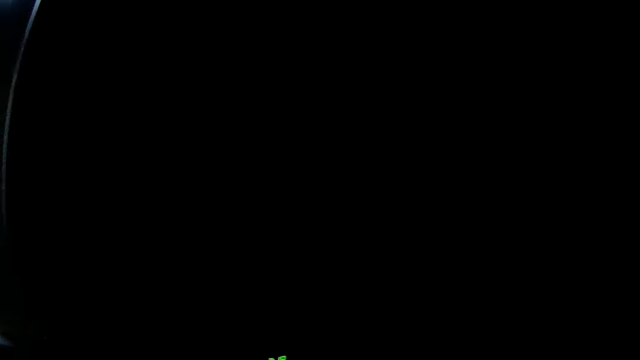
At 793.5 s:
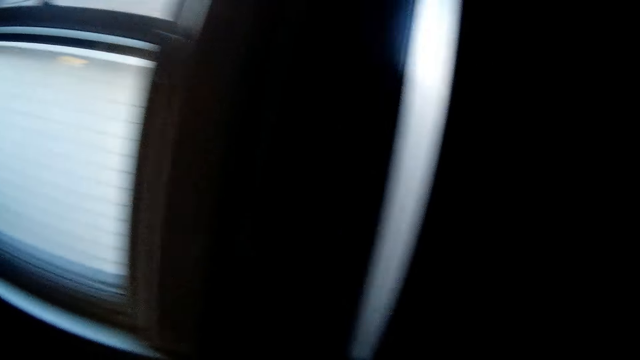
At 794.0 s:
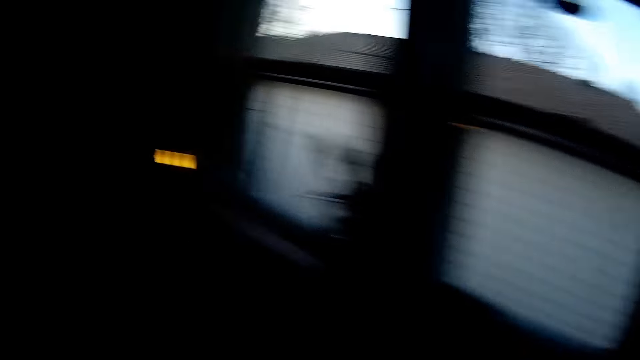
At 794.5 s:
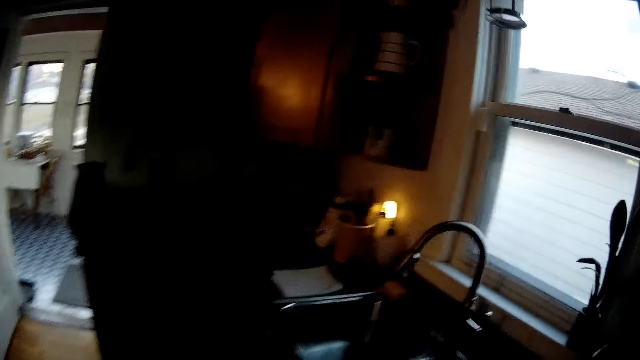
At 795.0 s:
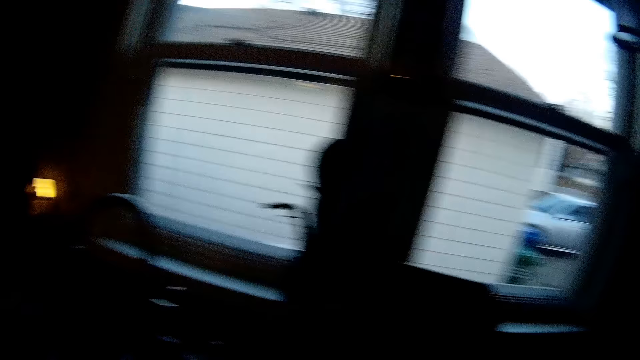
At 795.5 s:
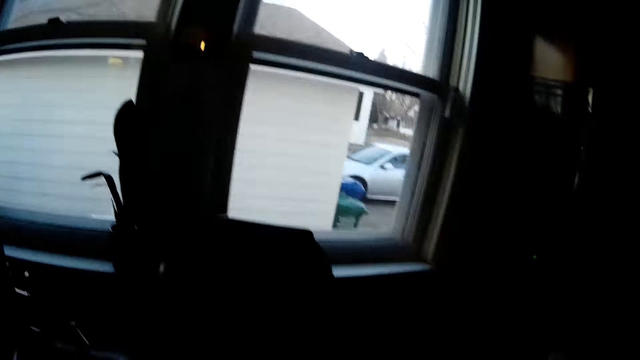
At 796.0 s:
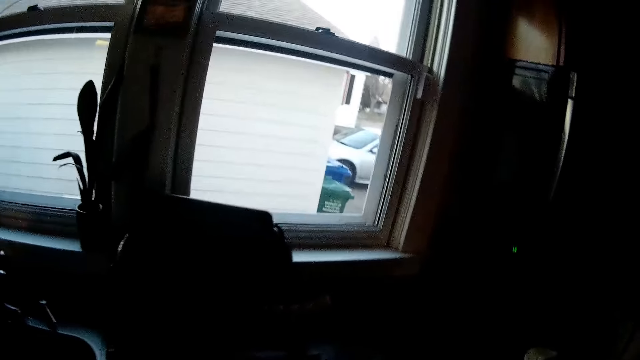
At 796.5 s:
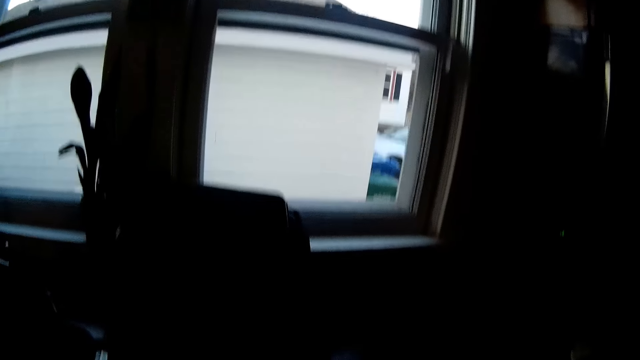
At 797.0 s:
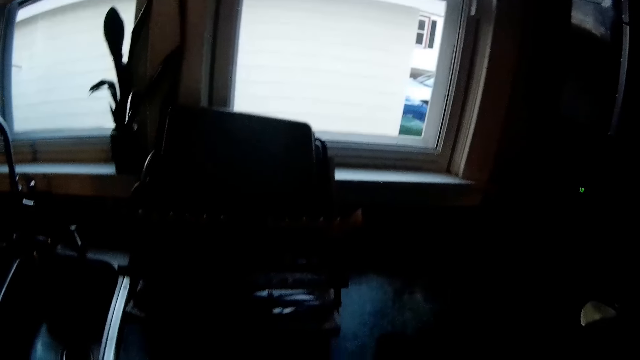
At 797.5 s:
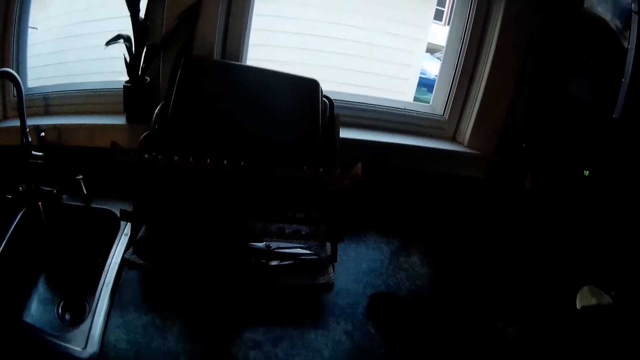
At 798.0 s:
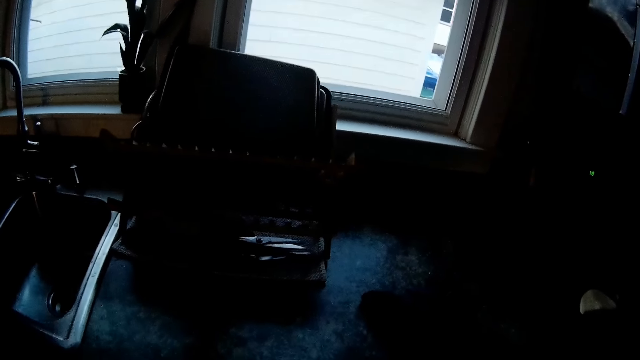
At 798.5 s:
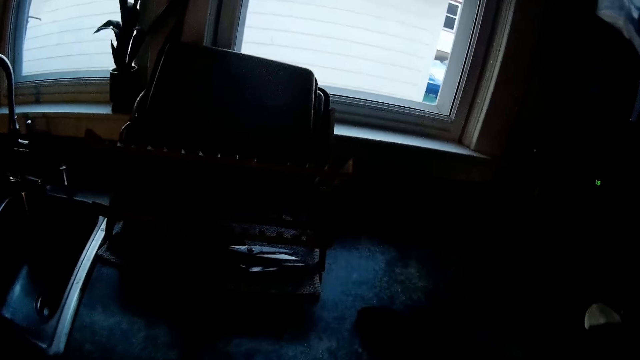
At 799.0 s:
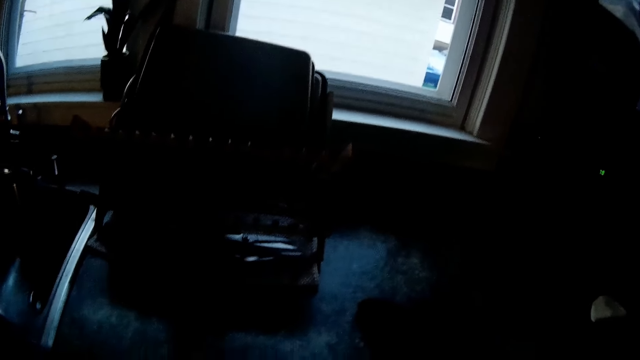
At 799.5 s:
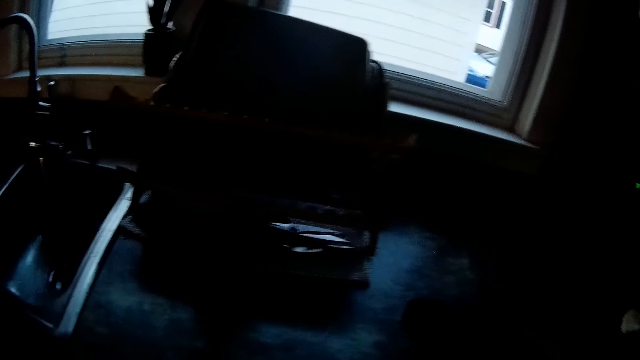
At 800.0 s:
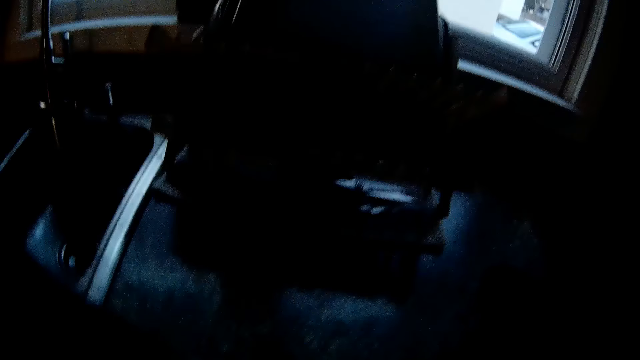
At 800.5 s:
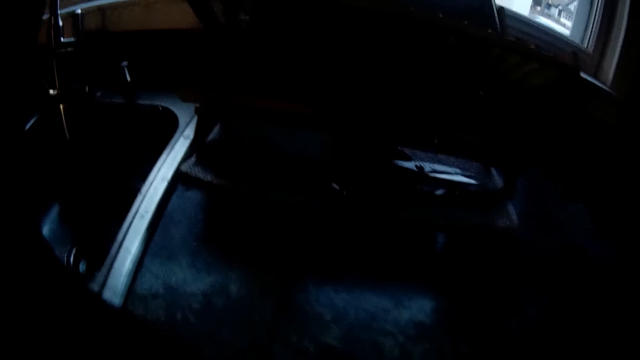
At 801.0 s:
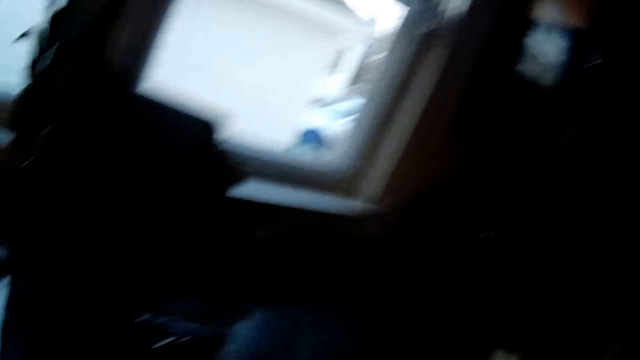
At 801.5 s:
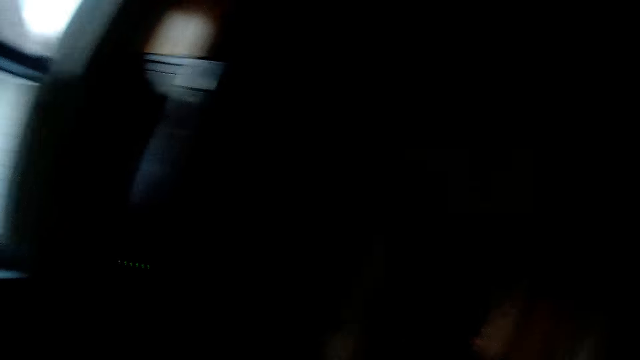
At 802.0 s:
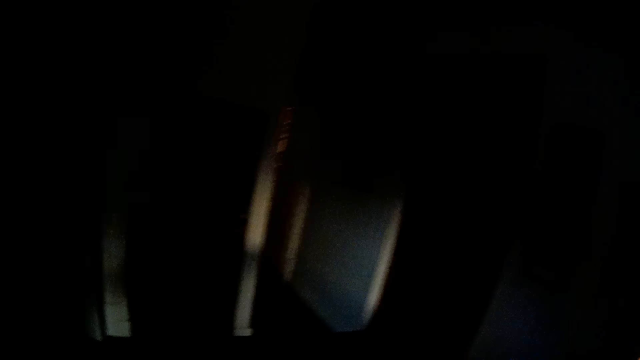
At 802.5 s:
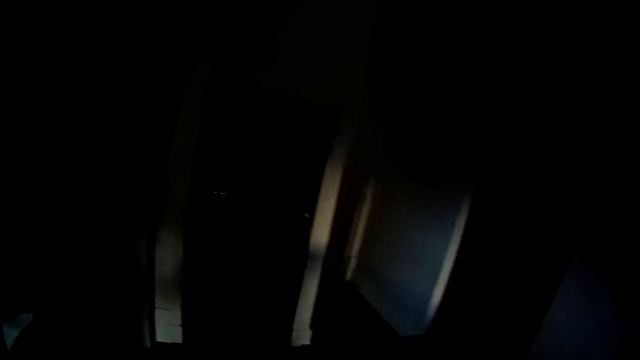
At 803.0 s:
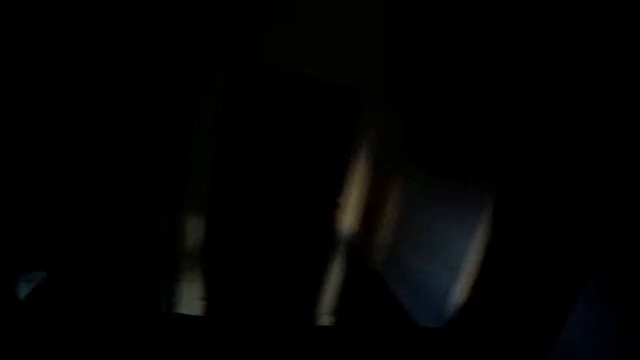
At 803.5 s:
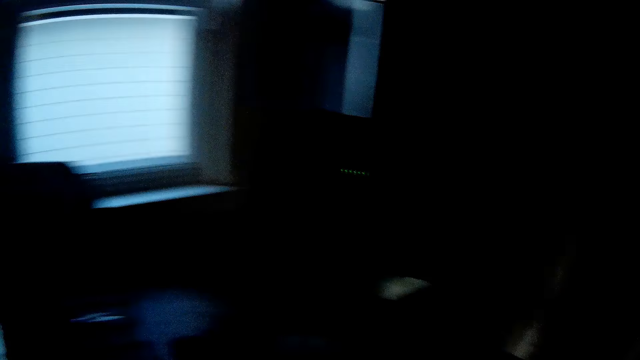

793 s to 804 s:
The camera wearer looks around. They look around again.

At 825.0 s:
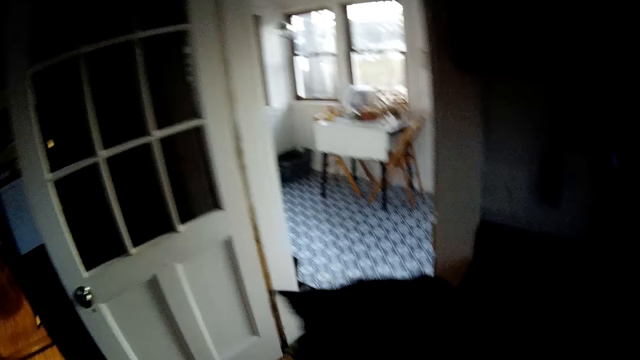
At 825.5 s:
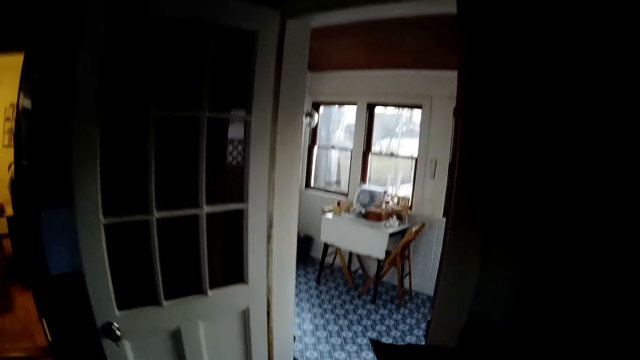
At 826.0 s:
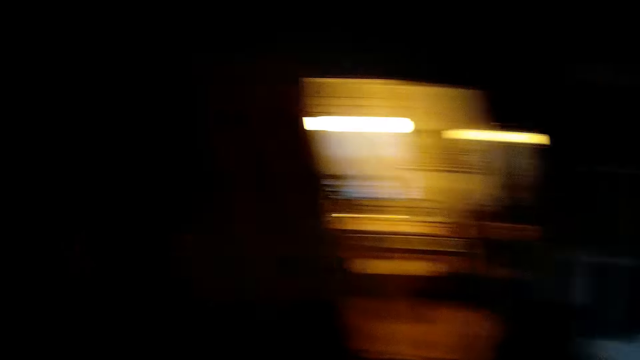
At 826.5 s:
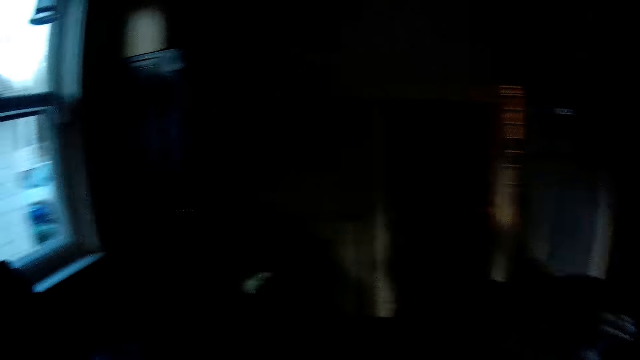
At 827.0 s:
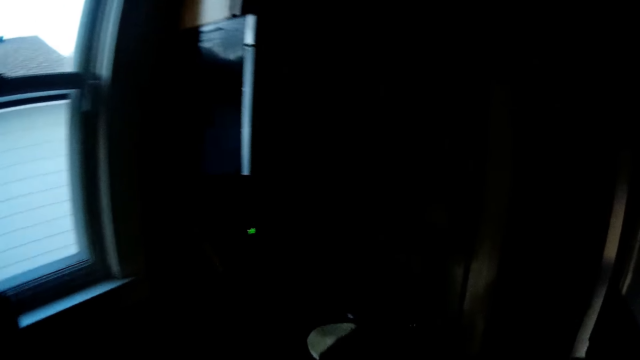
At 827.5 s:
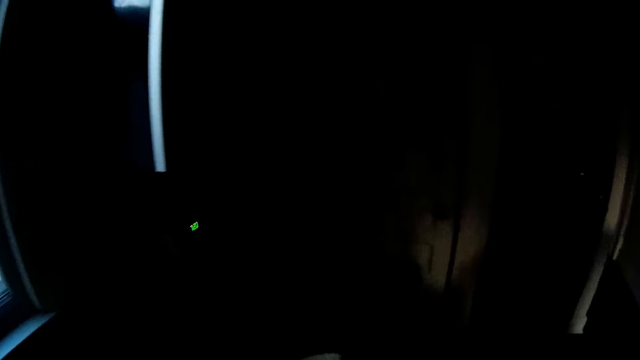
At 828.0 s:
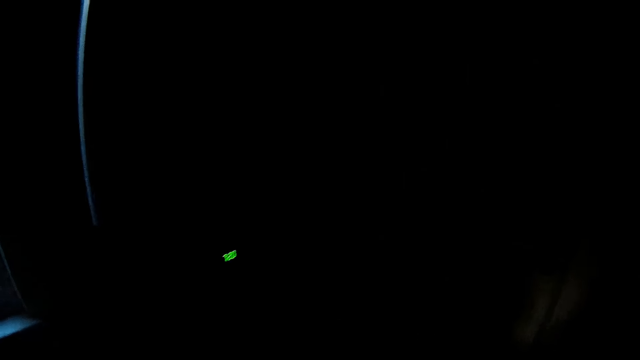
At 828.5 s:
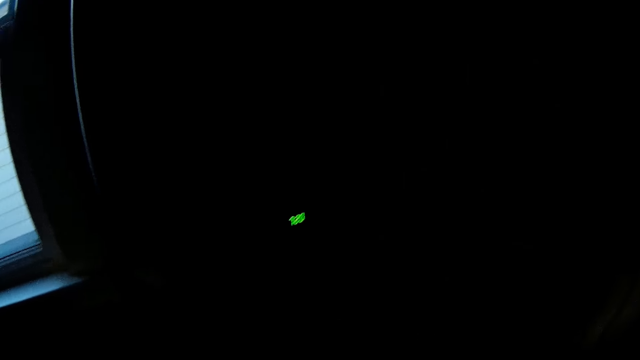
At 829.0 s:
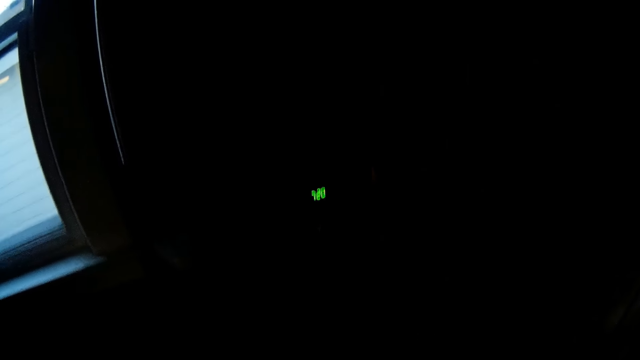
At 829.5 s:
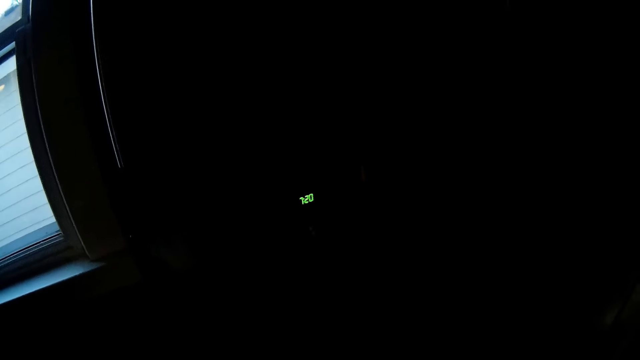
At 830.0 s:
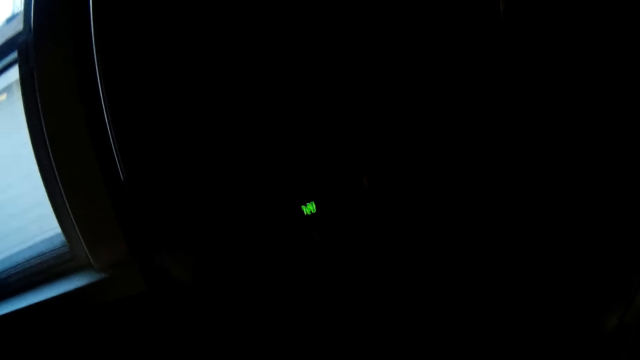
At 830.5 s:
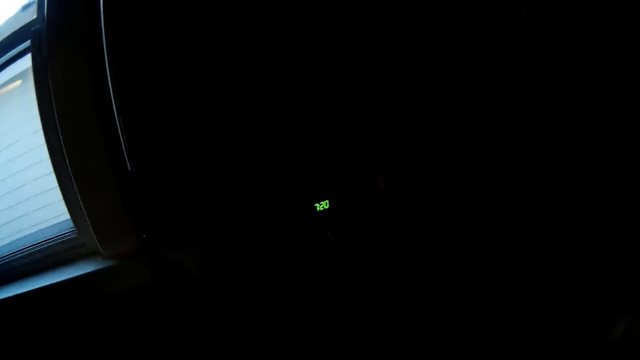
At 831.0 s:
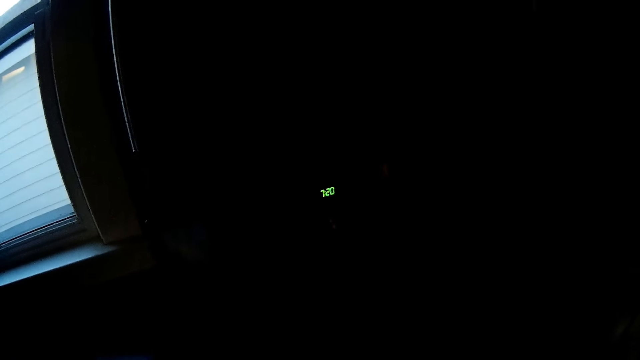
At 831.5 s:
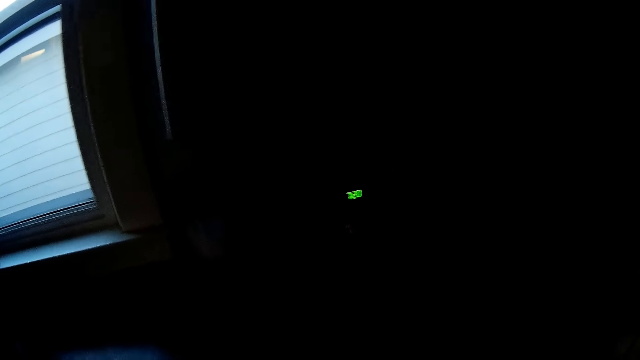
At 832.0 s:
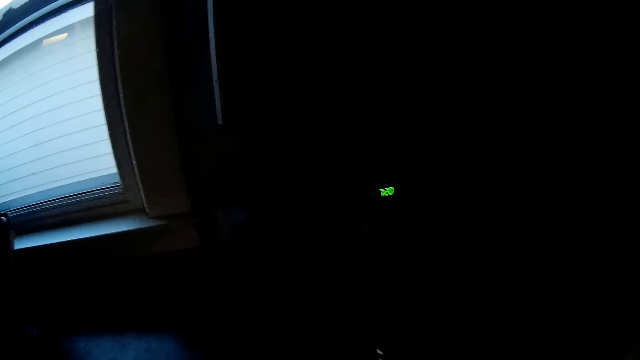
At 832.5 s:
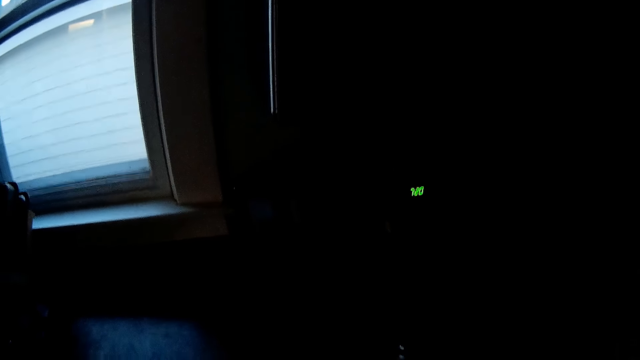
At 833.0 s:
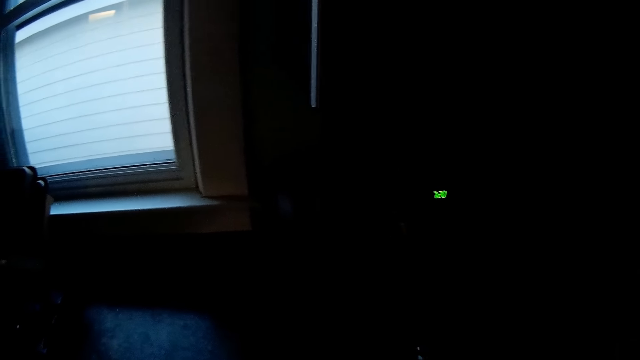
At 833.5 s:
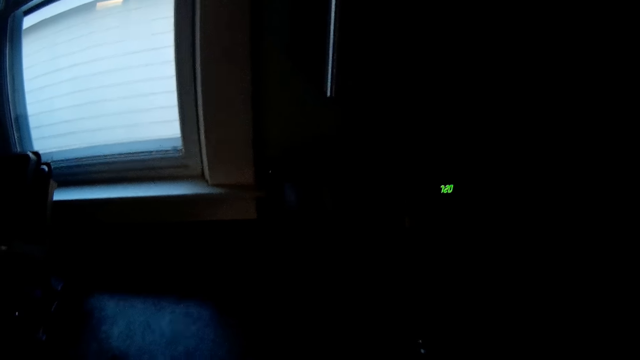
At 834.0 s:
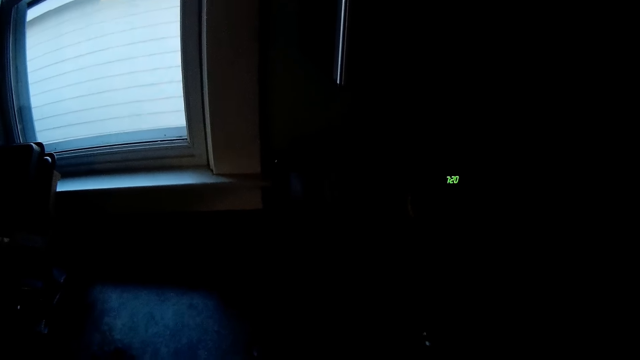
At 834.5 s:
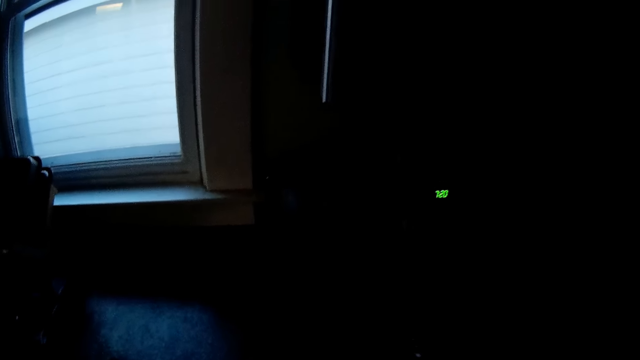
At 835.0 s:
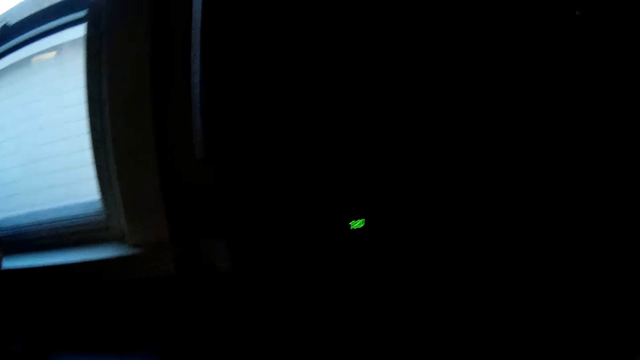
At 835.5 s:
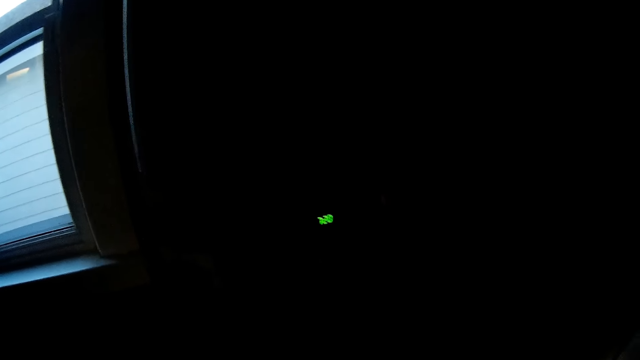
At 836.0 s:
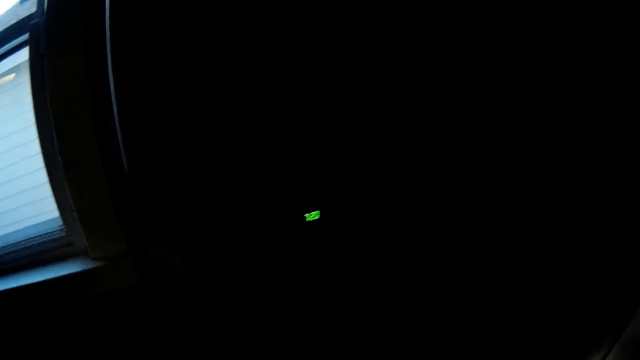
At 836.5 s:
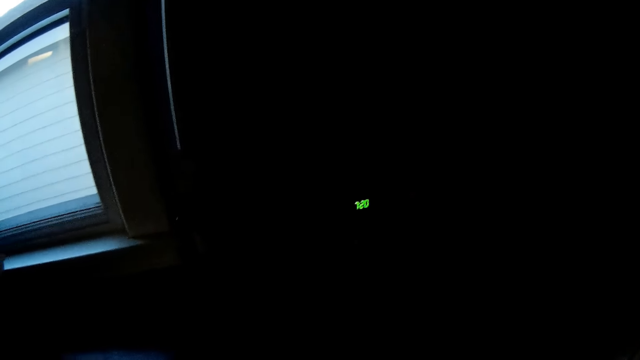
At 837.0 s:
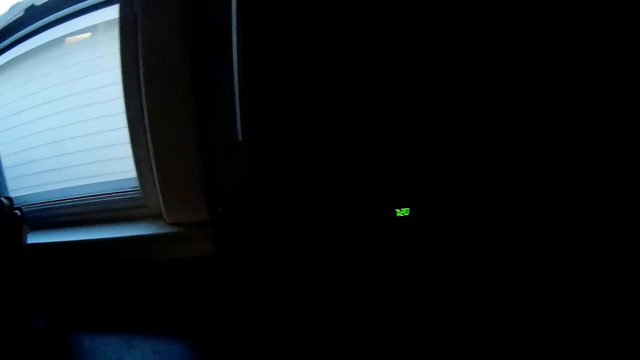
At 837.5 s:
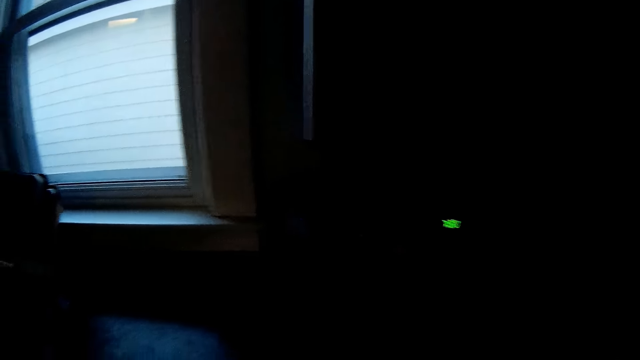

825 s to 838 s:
The camera wearer walks around the house. They interact with the cat in the kitchen. They walk around the house again. They look around the house repeatedly.
